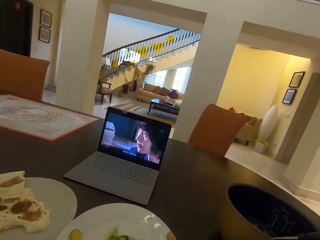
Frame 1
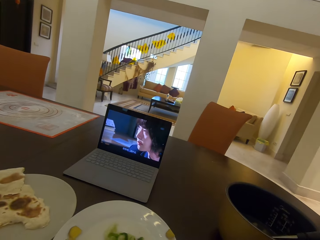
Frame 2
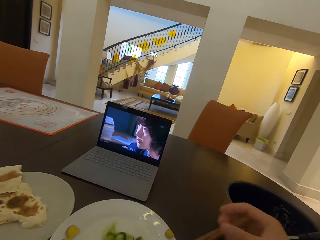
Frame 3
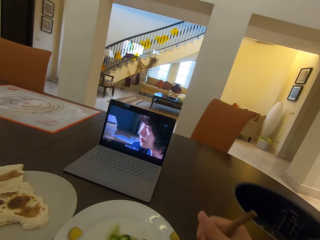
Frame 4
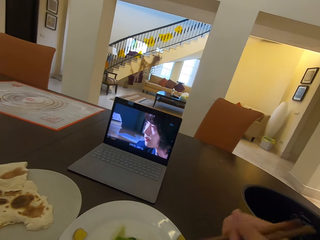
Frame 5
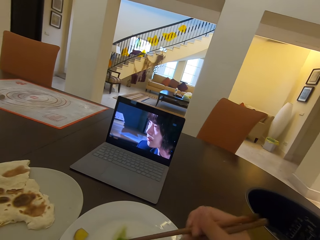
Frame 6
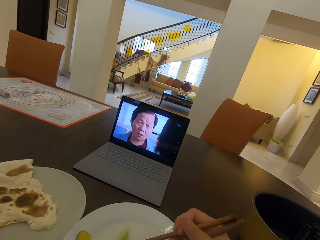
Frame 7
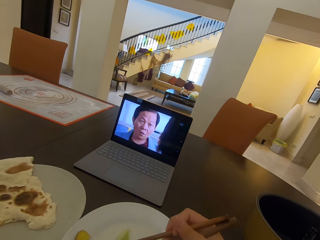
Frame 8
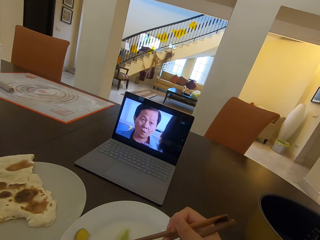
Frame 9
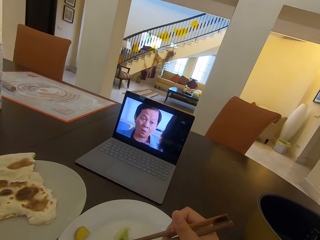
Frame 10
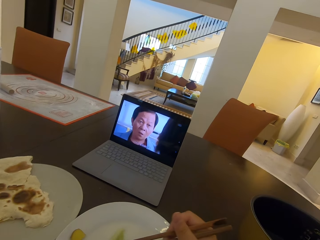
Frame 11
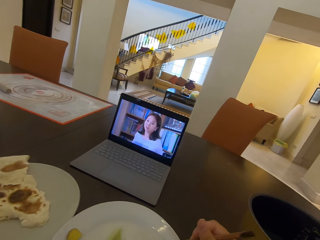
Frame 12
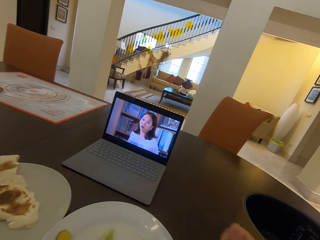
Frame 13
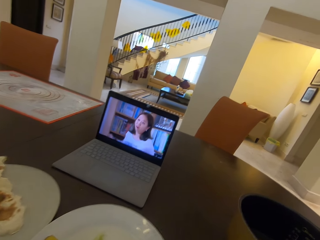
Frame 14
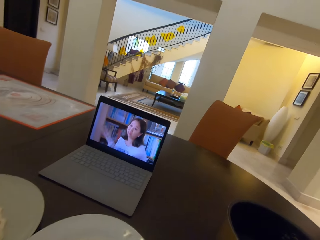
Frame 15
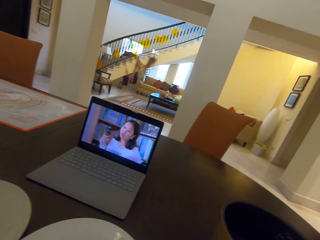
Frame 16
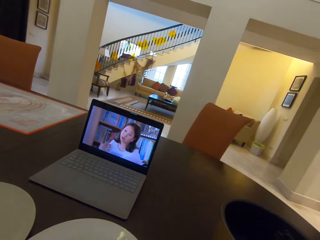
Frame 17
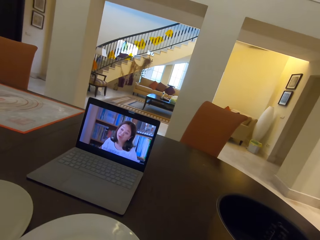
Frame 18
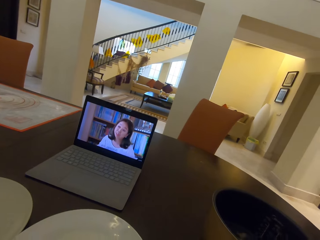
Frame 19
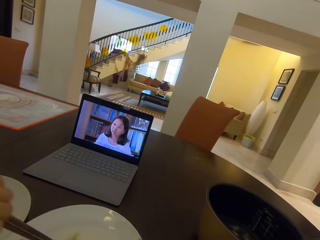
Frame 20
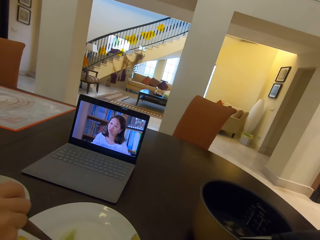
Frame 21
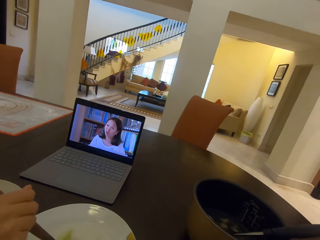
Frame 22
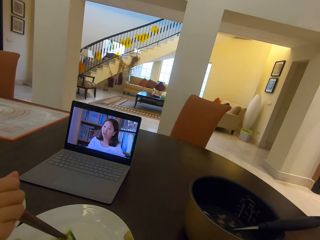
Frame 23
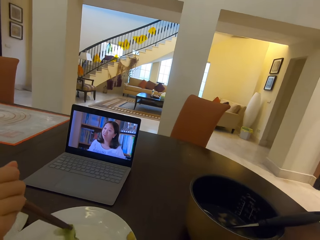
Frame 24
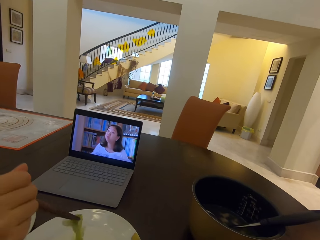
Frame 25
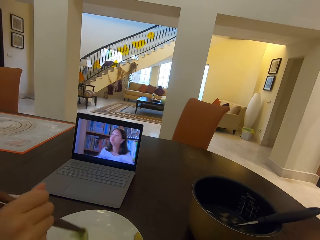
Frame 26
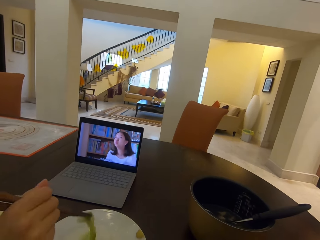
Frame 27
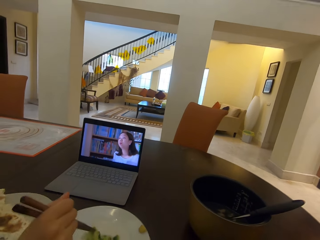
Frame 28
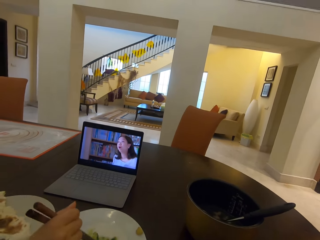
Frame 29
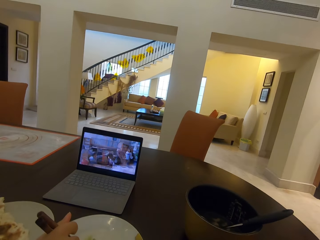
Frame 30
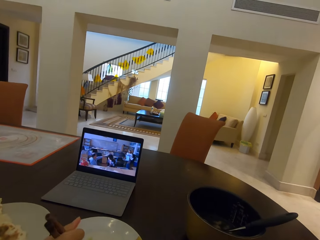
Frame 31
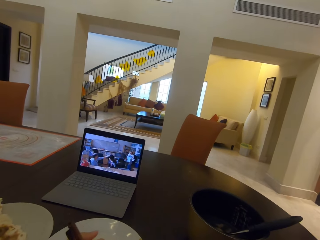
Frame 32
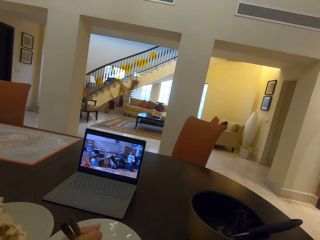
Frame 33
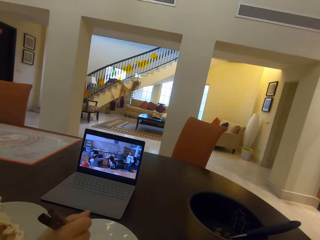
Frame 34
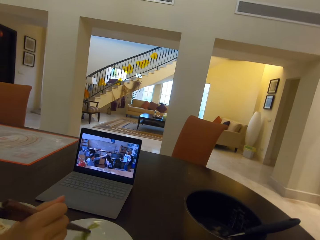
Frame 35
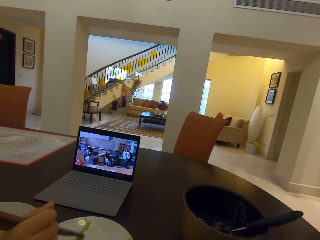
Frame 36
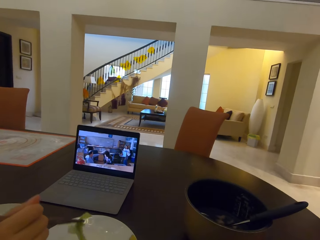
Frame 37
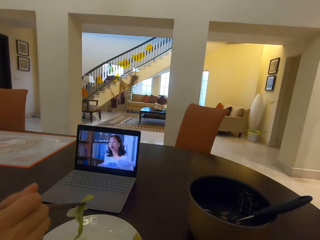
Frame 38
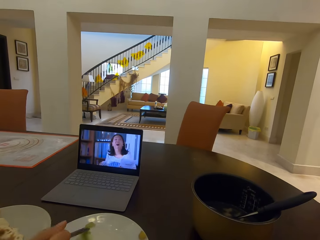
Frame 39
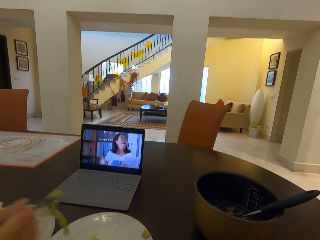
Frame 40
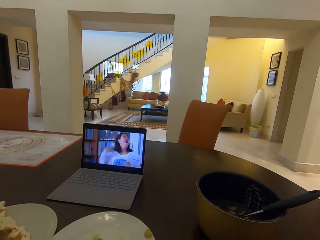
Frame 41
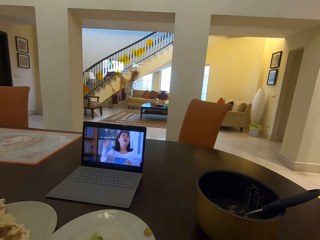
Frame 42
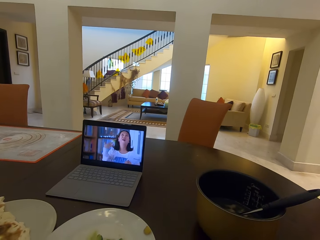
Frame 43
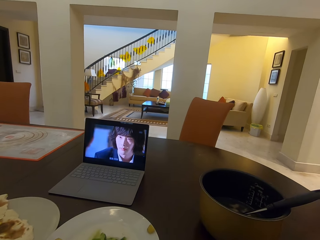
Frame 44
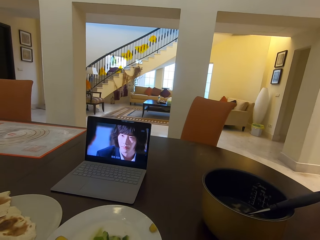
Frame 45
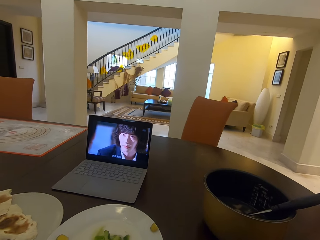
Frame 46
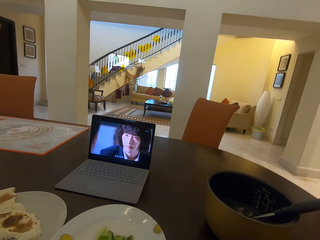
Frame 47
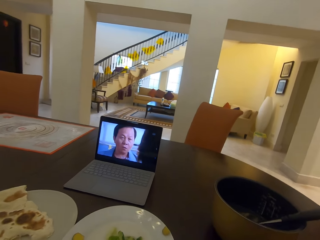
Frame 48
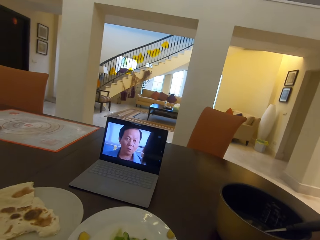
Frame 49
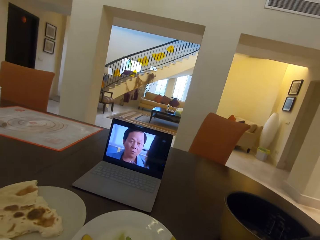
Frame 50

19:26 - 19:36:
The camera wearer picks salad on a plate using chopsticks. A person picks salad on the plate using chopsticks.

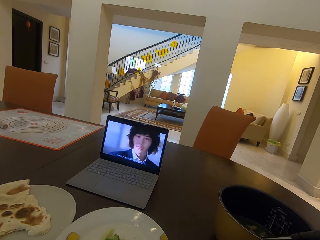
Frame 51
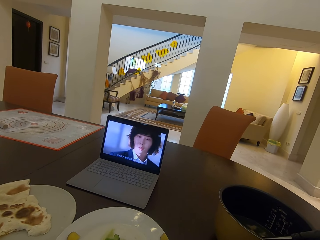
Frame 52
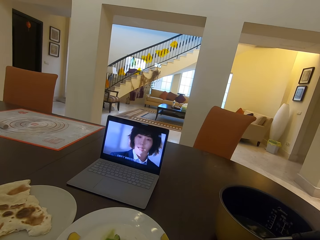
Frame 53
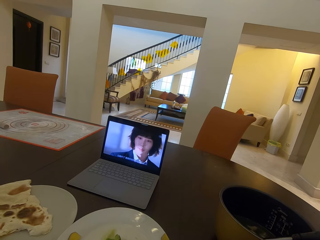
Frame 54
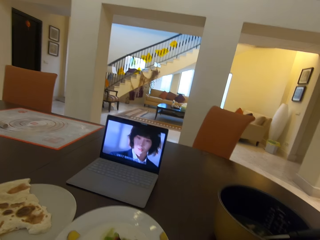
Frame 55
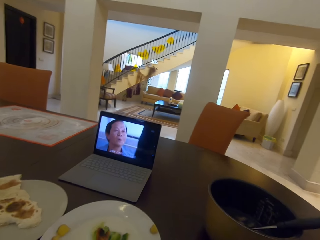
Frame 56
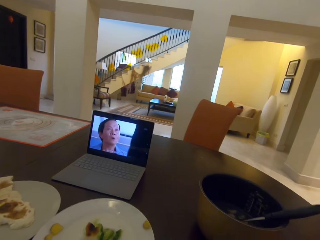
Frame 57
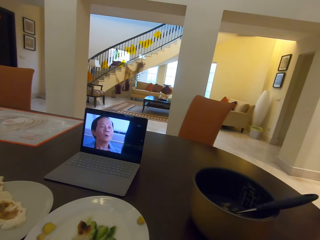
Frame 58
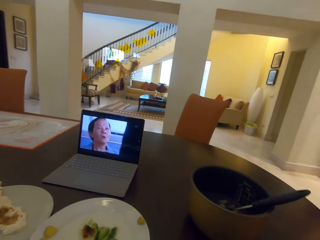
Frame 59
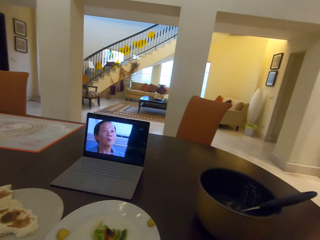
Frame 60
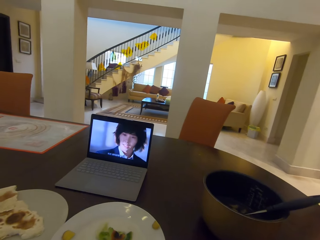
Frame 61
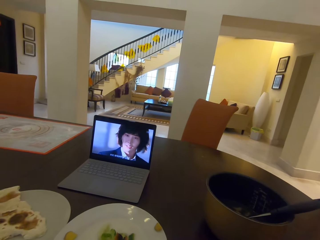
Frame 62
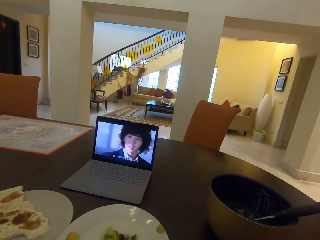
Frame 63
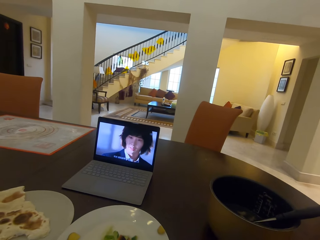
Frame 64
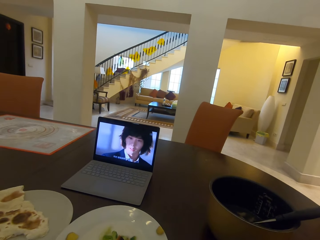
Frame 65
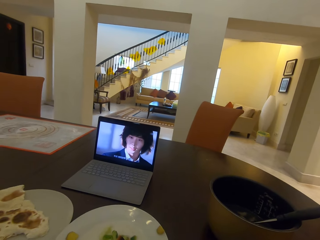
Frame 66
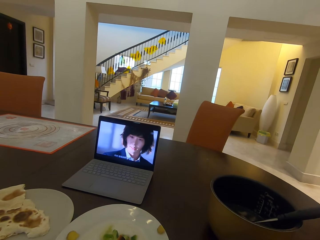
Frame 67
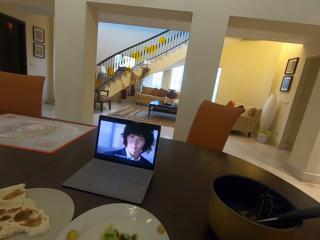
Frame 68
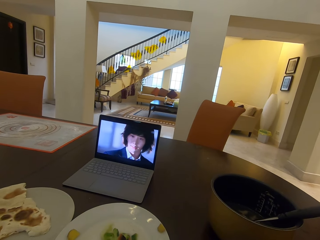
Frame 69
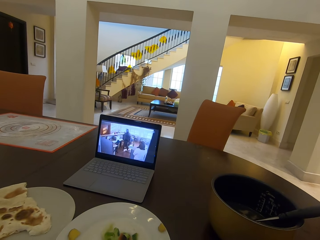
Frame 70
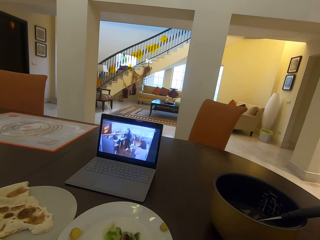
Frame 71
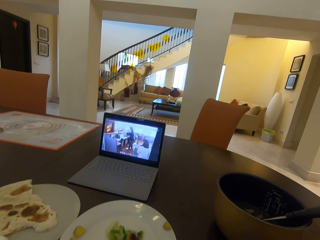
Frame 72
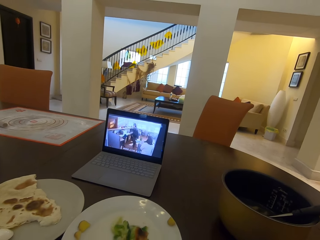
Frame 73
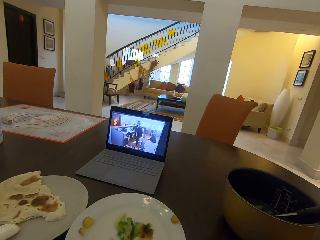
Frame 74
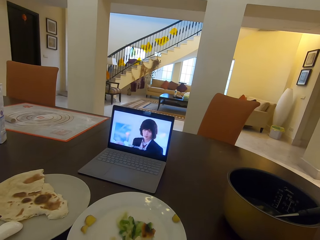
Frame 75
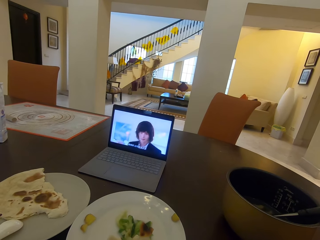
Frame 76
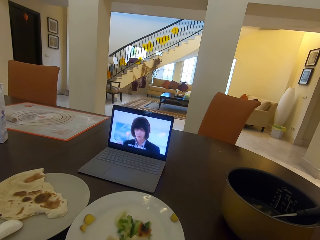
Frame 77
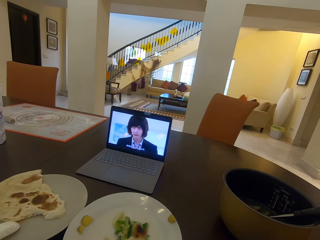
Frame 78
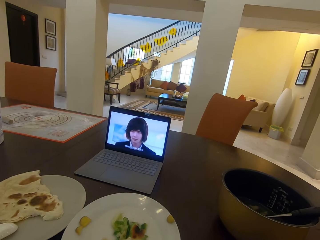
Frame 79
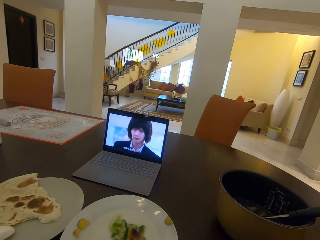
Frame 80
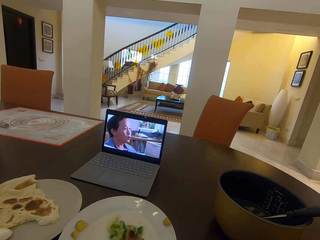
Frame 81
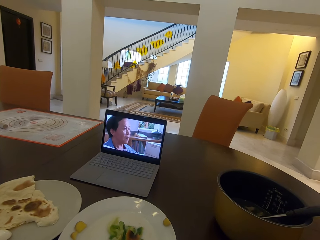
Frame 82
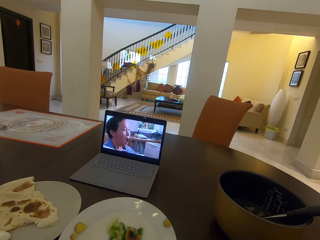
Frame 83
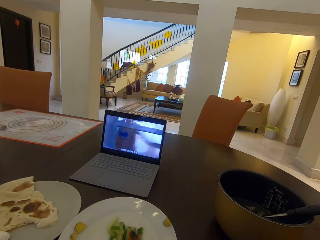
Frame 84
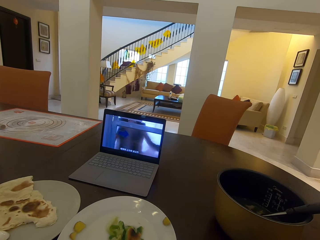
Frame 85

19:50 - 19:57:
The camera wearer dips roti in a salad plate.

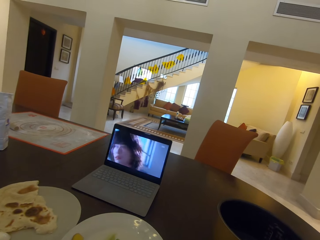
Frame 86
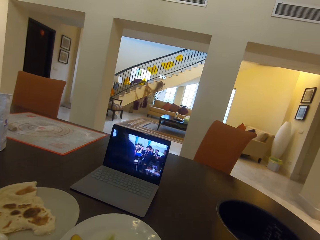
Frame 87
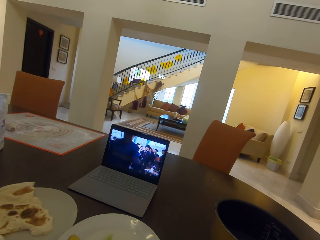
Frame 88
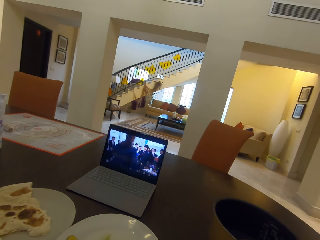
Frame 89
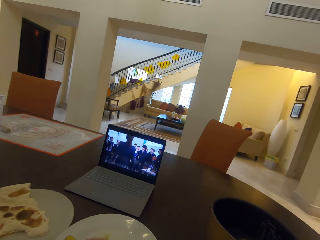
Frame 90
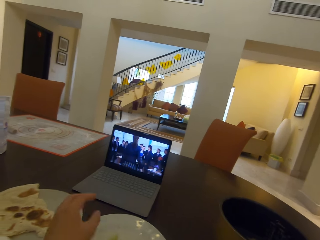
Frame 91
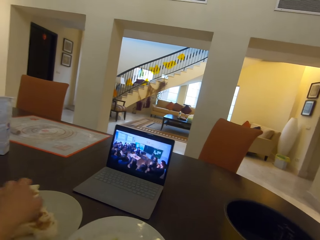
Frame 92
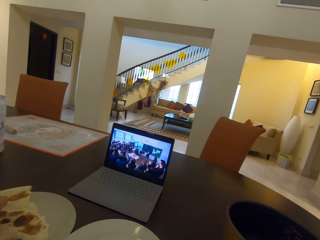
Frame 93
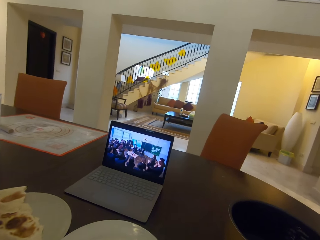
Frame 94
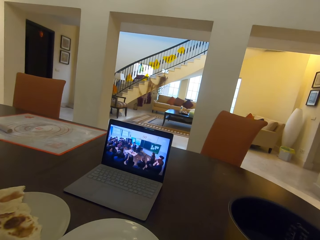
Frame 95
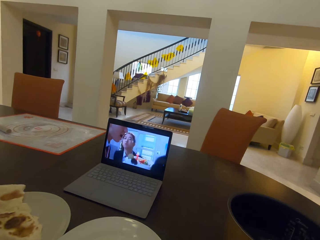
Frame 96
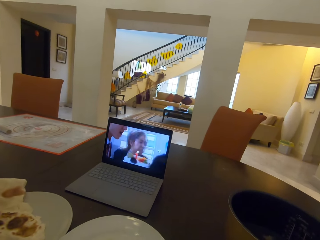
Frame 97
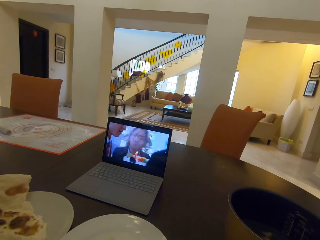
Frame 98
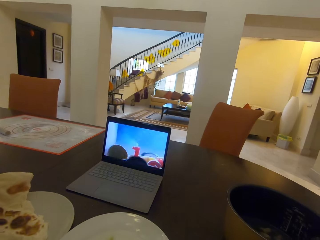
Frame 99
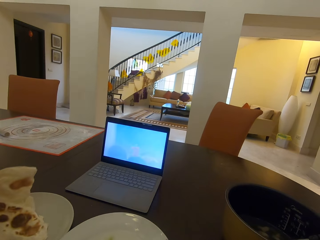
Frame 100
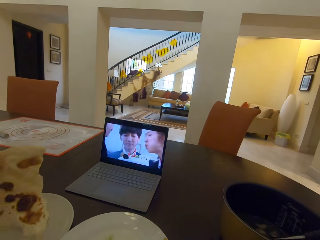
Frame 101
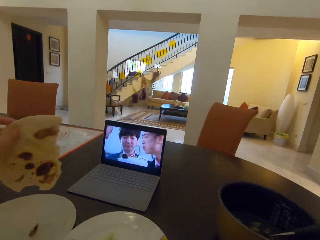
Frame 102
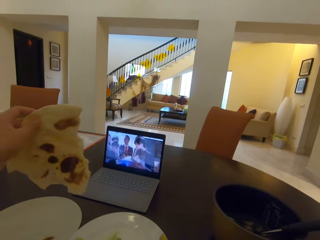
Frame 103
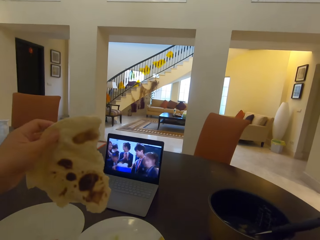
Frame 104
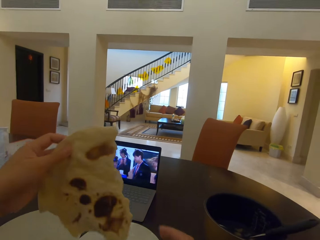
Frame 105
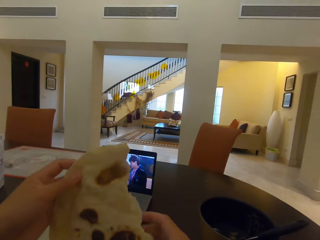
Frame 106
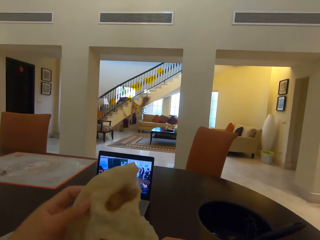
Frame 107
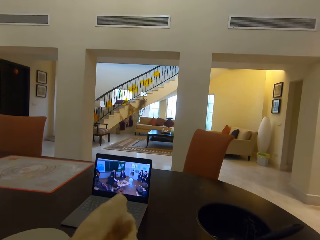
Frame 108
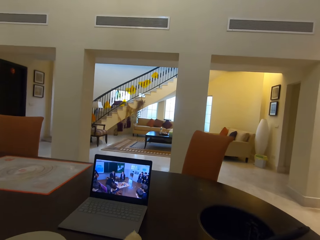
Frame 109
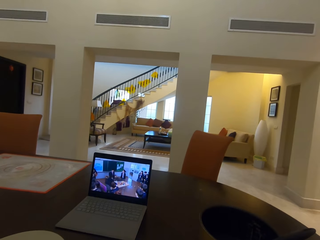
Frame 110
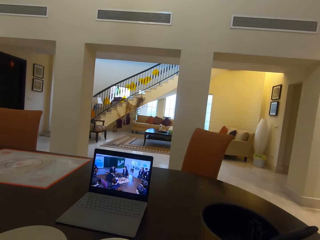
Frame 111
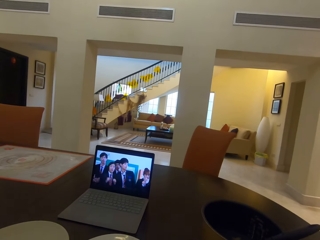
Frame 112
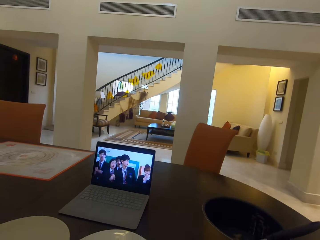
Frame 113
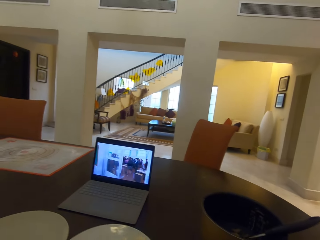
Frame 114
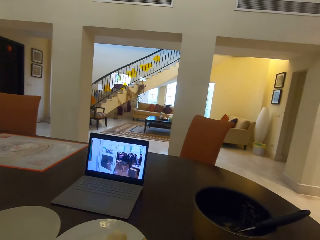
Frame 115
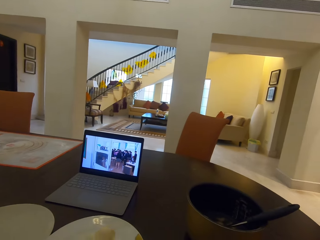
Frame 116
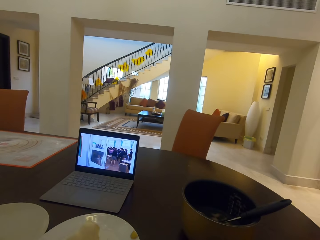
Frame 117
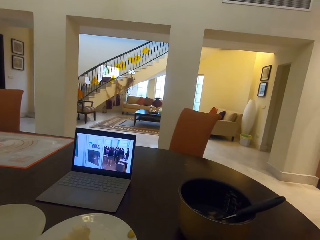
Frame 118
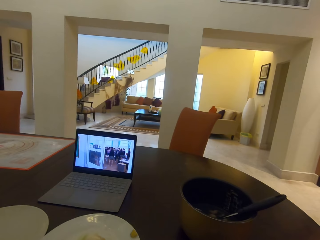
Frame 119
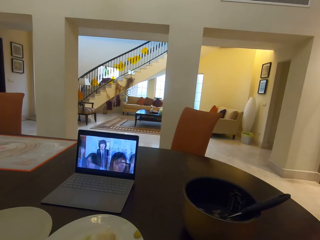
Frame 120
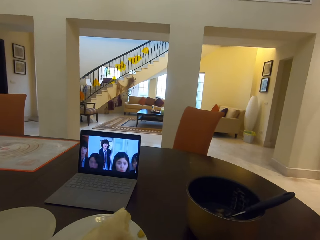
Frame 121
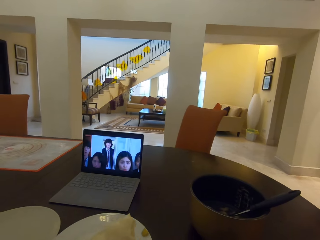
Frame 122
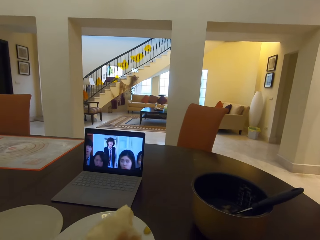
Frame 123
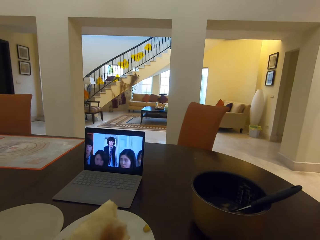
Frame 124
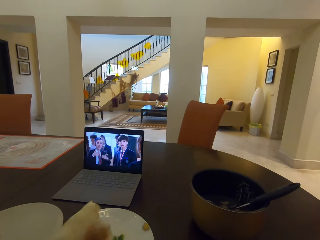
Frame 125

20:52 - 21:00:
The camera wearer picks roti on a plate. They divide the roti into two parts.
